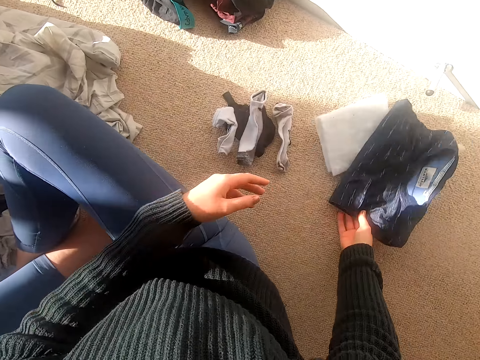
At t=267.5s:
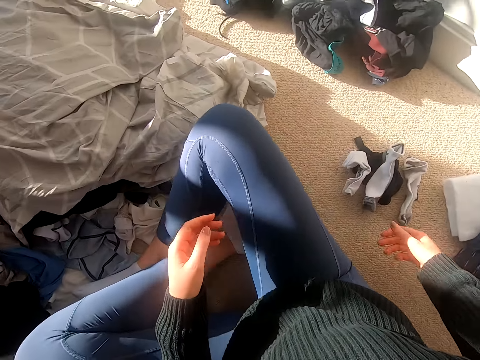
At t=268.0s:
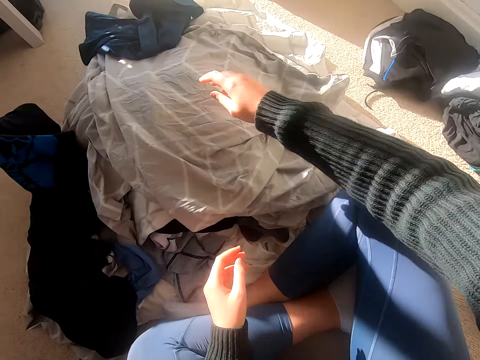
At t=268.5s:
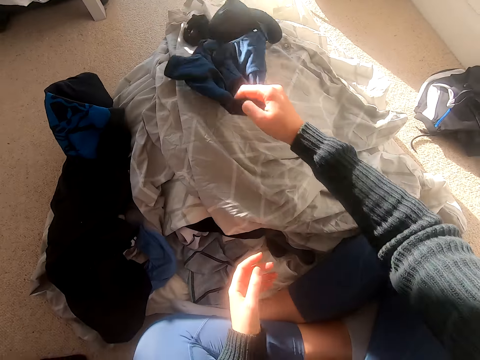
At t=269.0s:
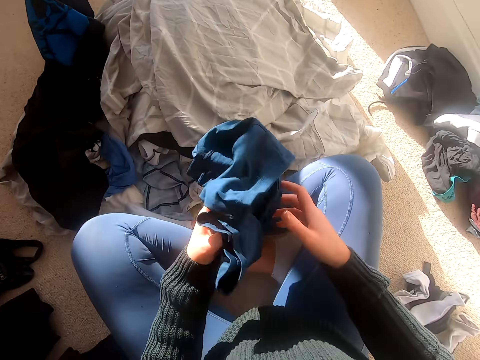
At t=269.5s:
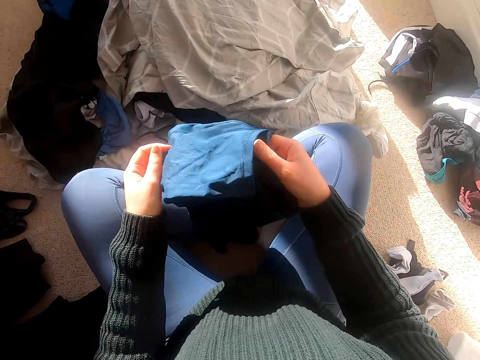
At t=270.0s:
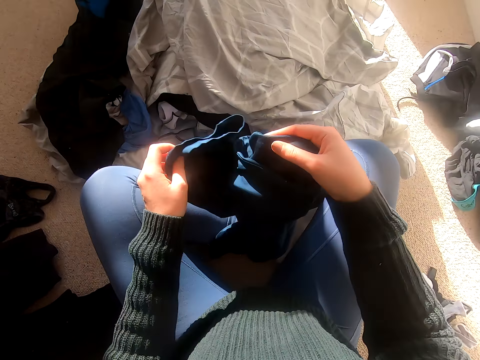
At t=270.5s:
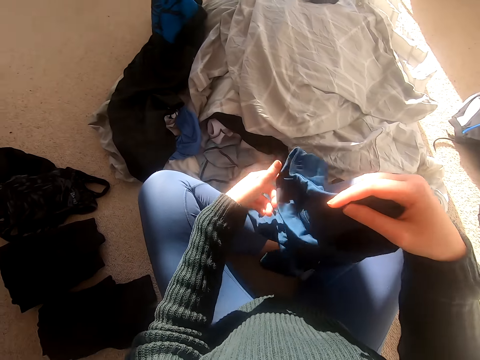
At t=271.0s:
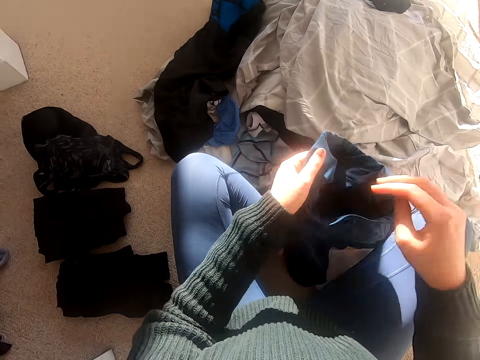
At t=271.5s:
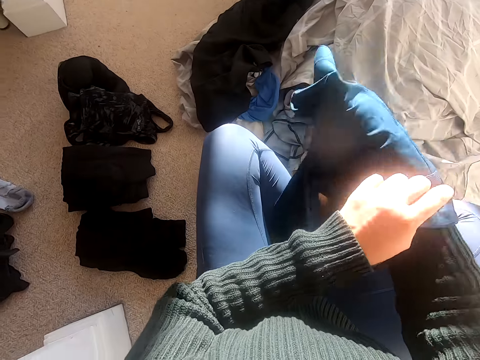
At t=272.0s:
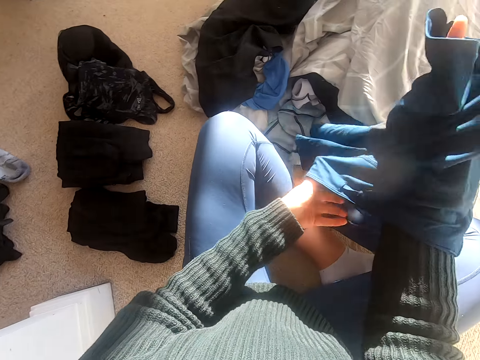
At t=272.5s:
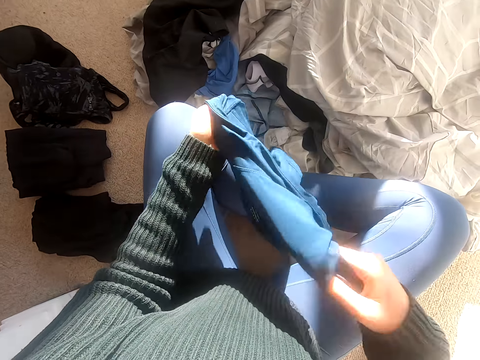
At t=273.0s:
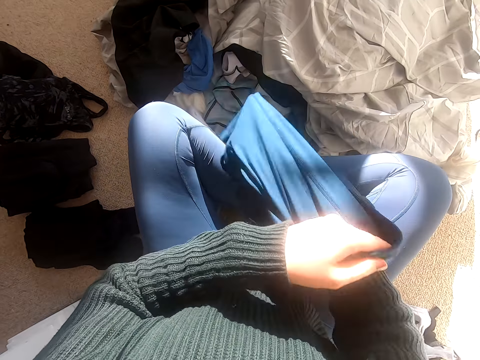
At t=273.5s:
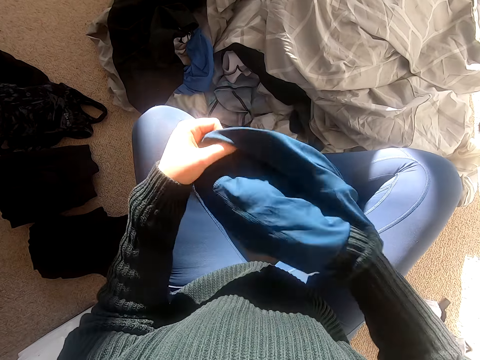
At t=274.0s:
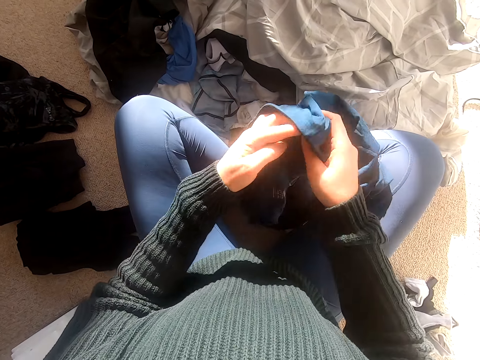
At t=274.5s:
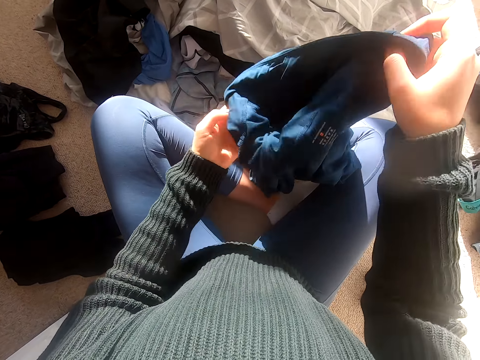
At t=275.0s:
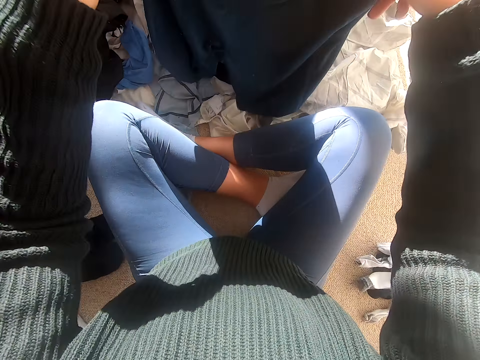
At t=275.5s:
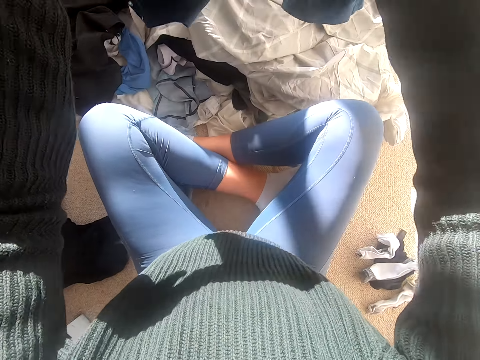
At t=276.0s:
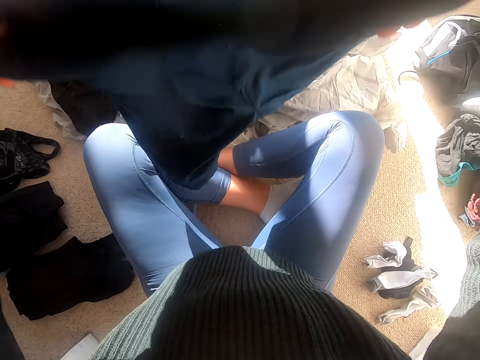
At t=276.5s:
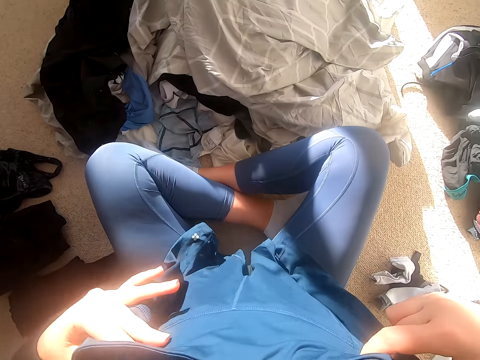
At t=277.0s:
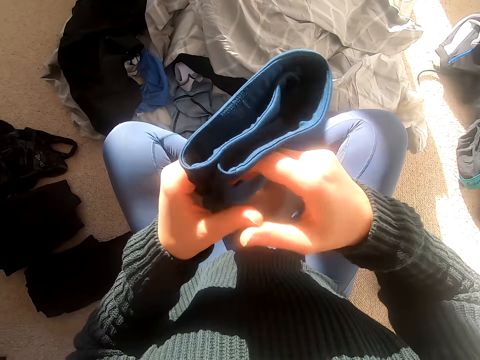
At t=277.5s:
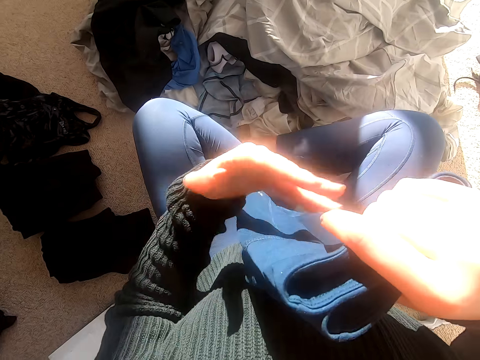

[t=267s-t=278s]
The camera wearer puts the shirt or cloth on the floor. They pick the cloth. They turn the cloth. They shake the cloth. They hold the shirt. They fold the cloth.

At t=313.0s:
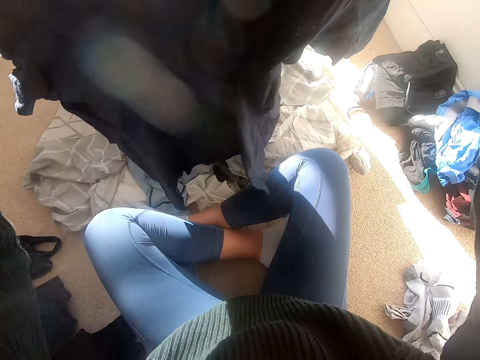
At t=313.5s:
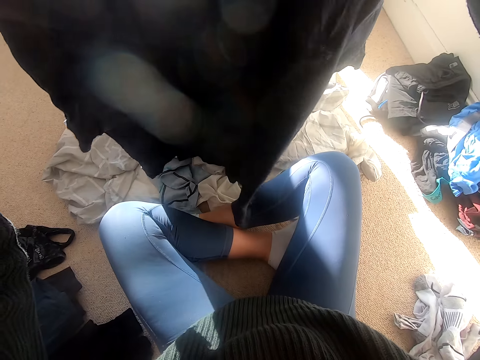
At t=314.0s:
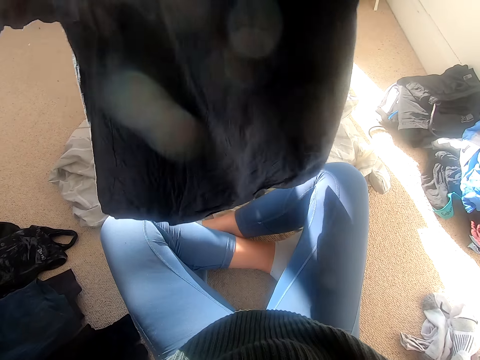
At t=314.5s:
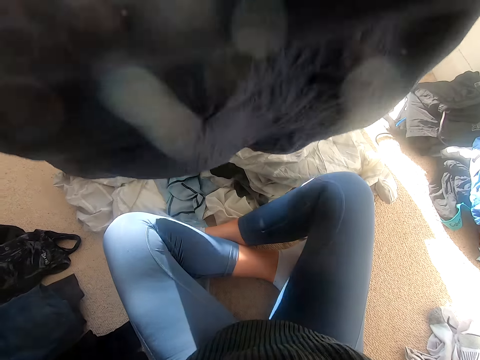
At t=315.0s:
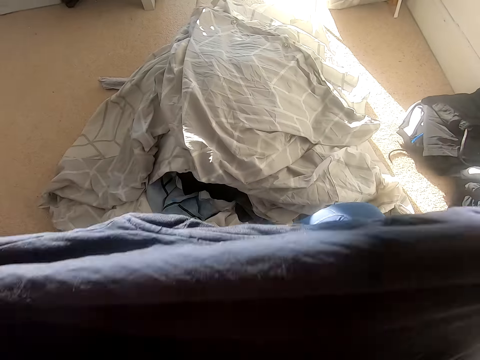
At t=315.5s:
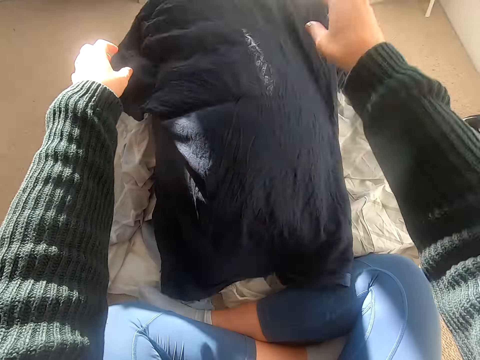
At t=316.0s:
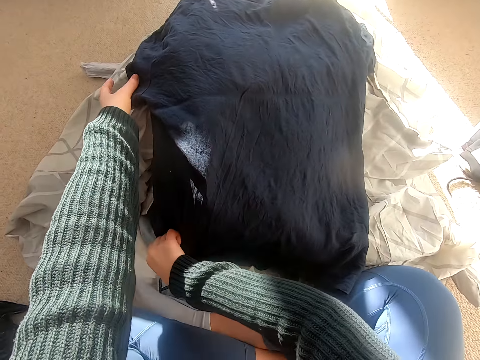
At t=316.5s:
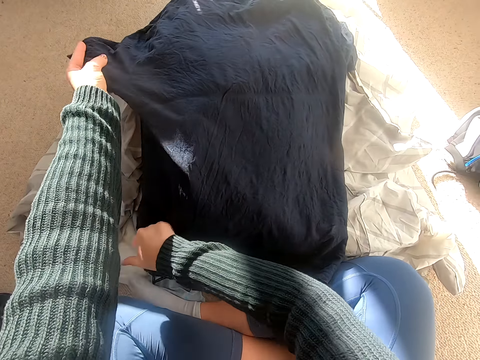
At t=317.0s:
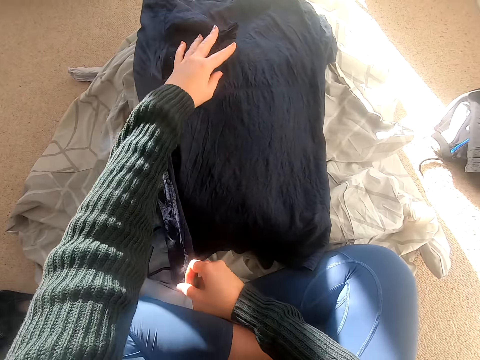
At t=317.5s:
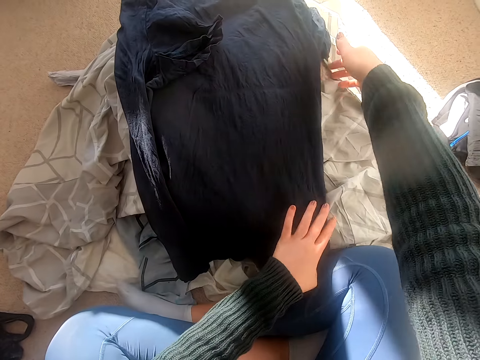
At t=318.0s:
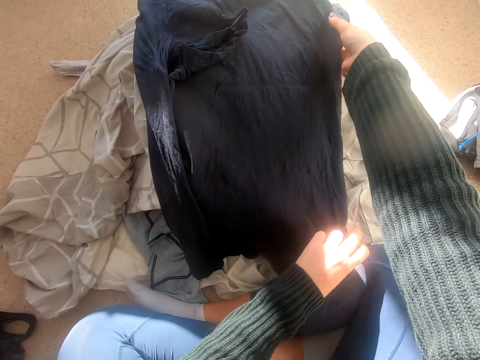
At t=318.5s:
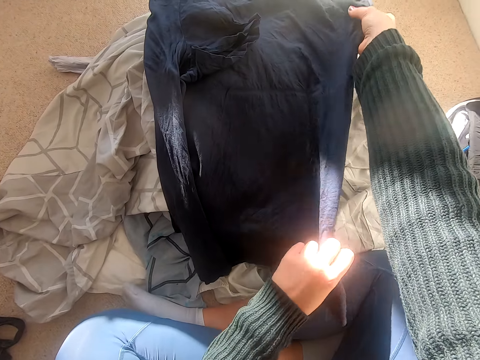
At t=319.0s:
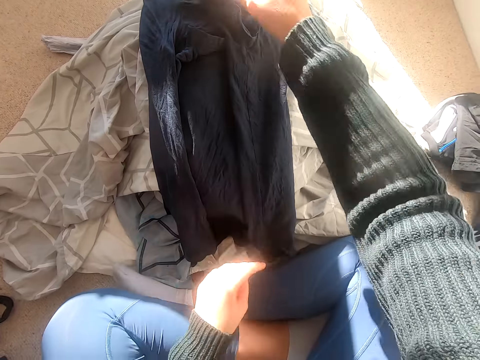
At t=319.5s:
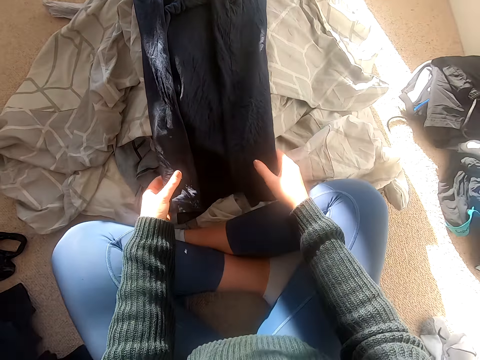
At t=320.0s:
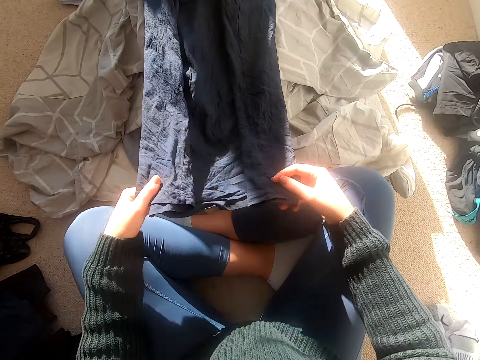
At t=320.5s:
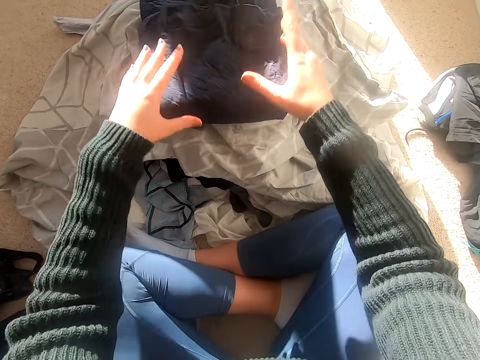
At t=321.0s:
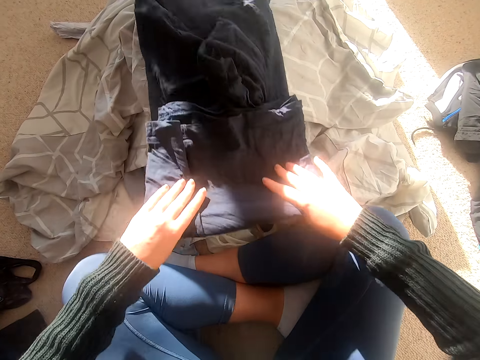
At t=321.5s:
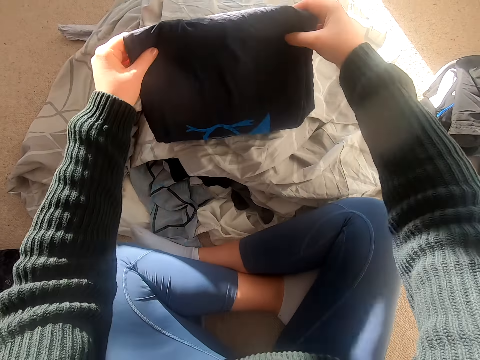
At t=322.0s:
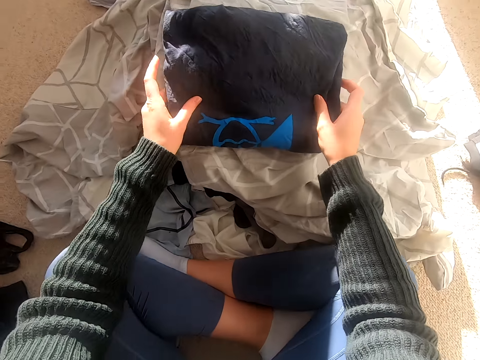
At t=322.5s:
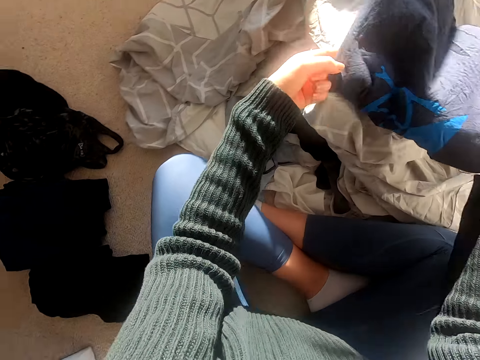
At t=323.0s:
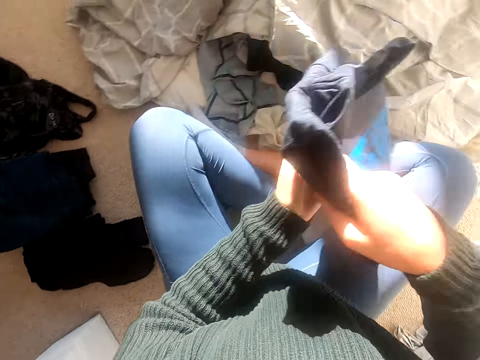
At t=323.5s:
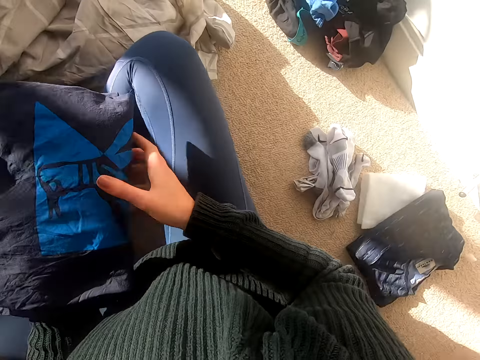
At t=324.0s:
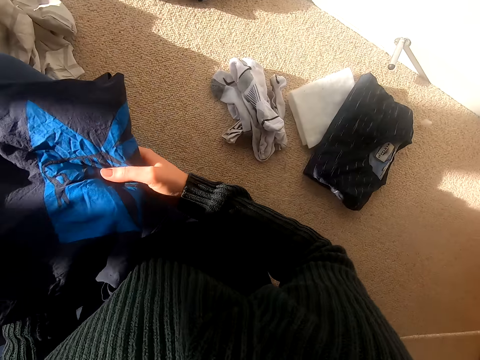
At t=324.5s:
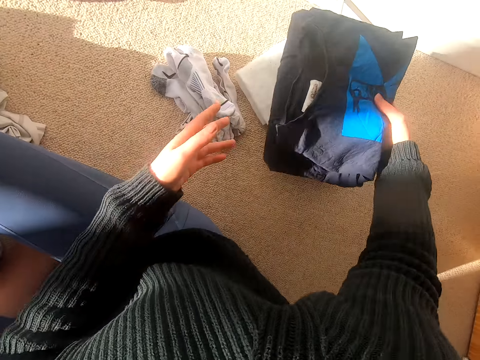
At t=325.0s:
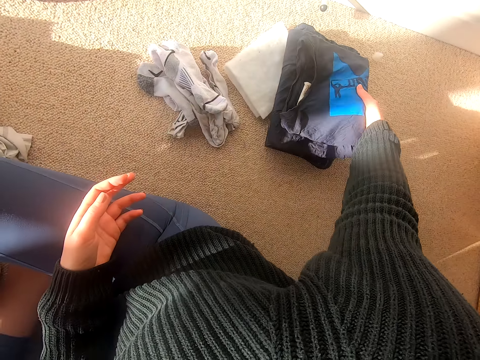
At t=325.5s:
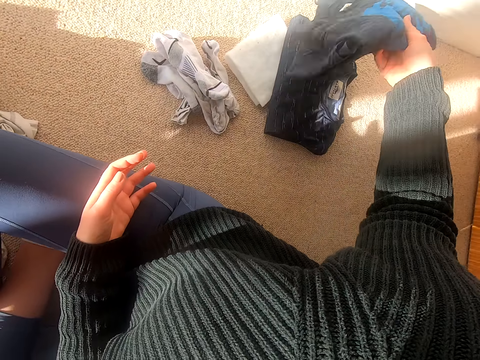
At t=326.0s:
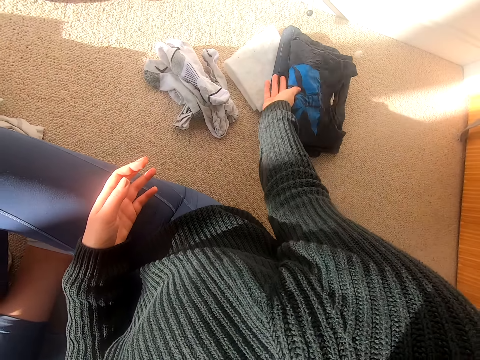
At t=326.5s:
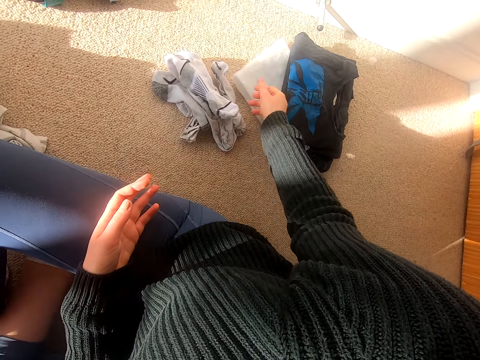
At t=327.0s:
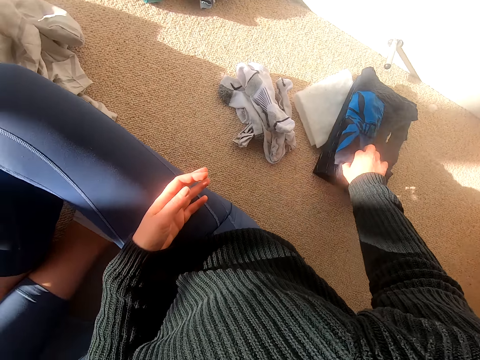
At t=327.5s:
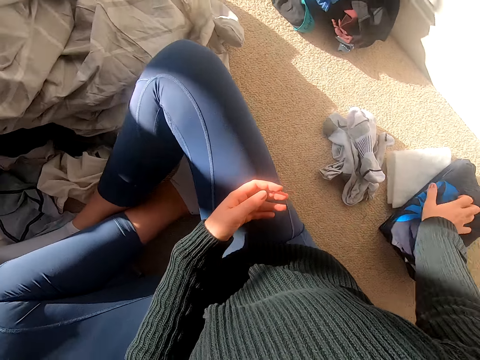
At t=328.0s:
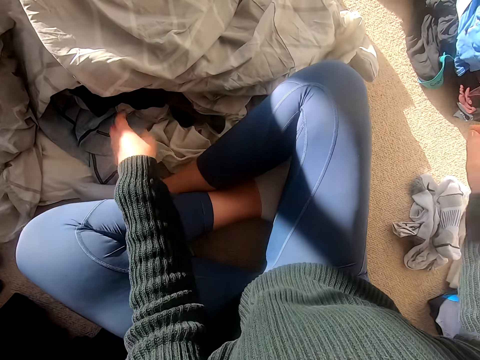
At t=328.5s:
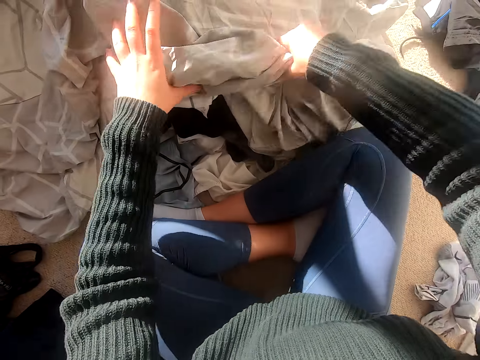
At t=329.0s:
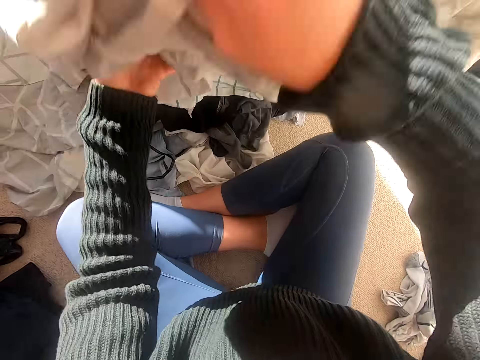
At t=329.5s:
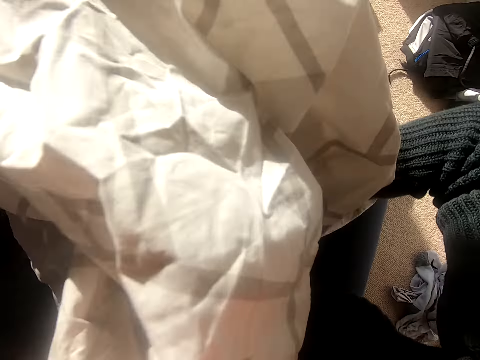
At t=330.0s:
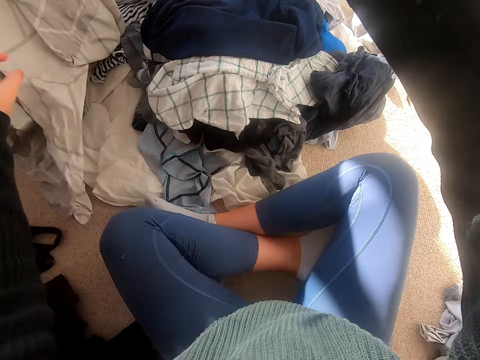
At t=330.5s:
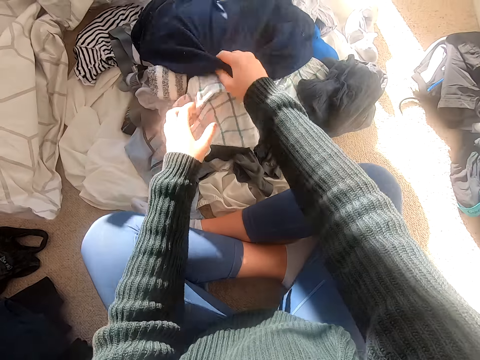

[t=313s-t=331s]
The camera wearer picks the top, shakes the top, and folds the top. They carry the top. They put the top aside on the floor. They pick the bedsheet and throw the bedsheet aside.
